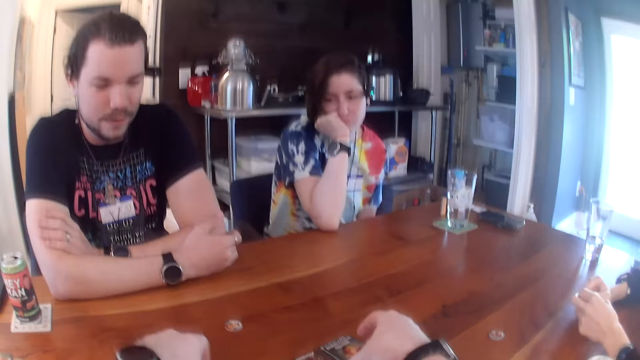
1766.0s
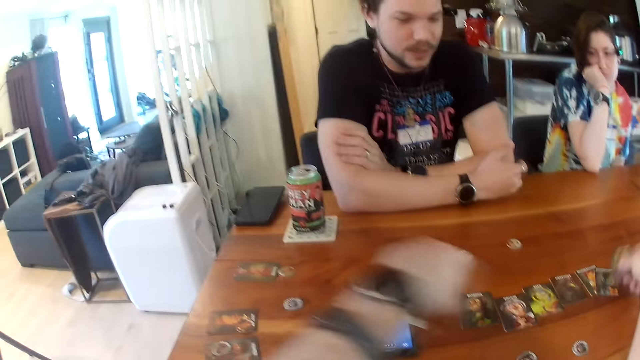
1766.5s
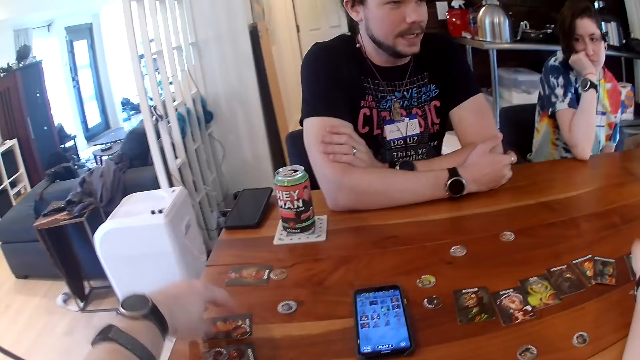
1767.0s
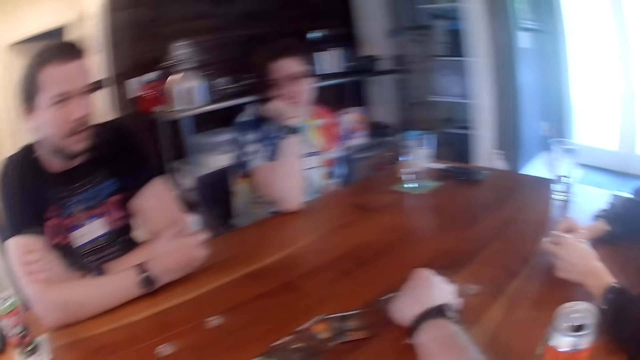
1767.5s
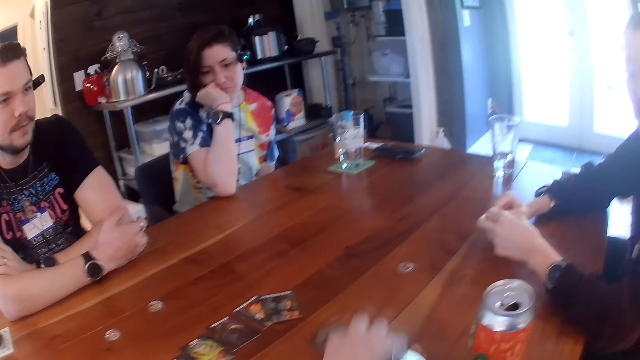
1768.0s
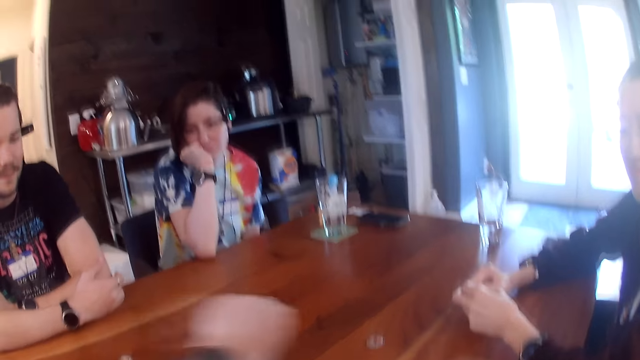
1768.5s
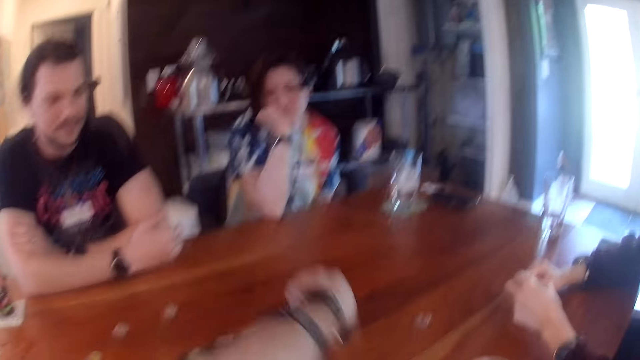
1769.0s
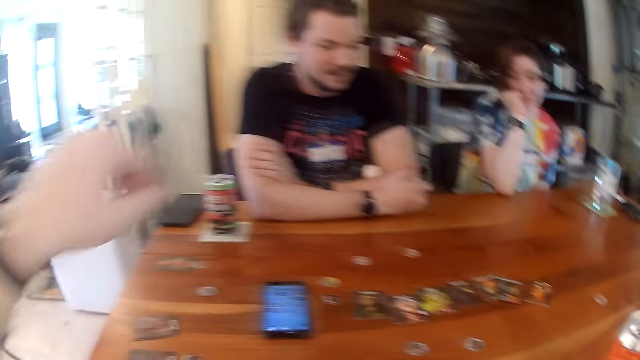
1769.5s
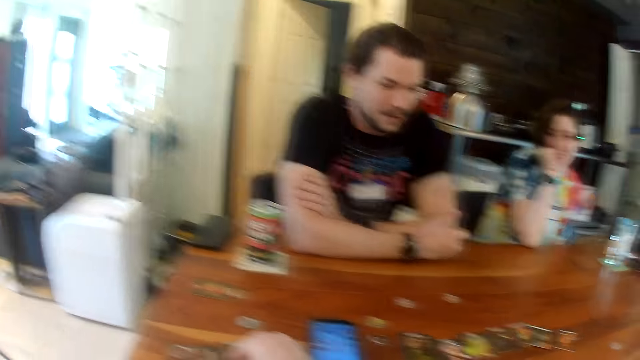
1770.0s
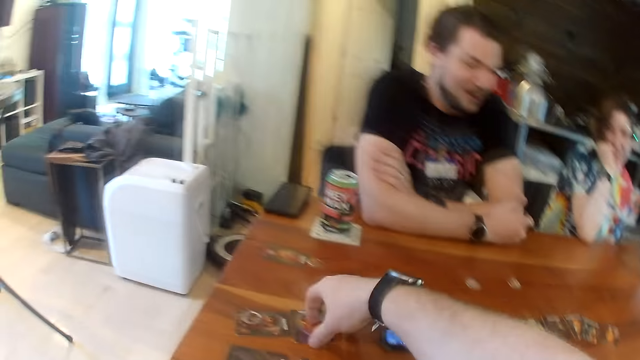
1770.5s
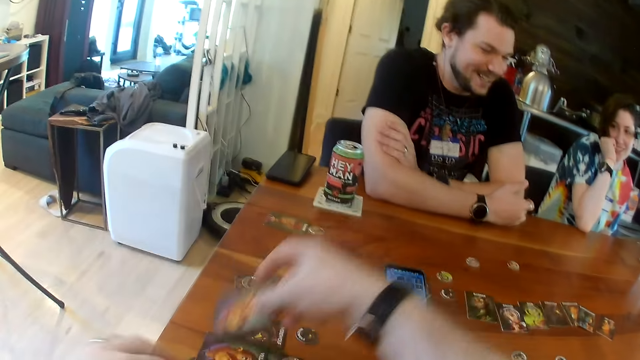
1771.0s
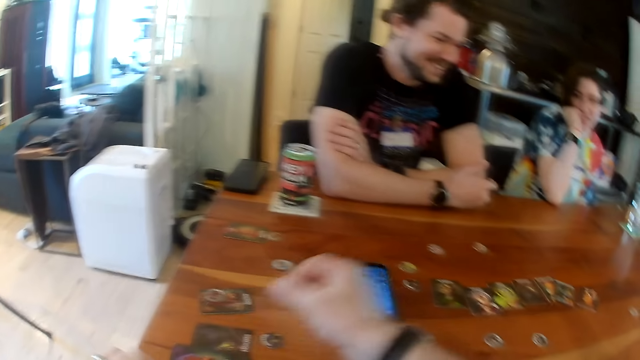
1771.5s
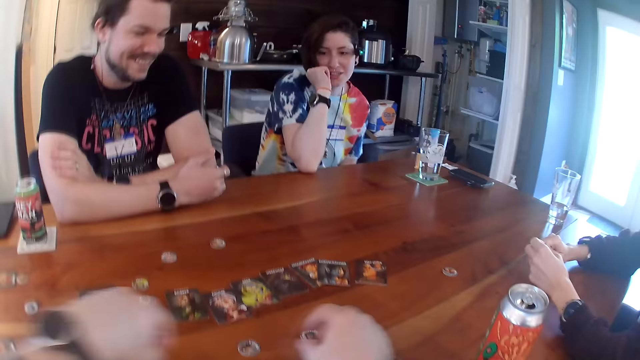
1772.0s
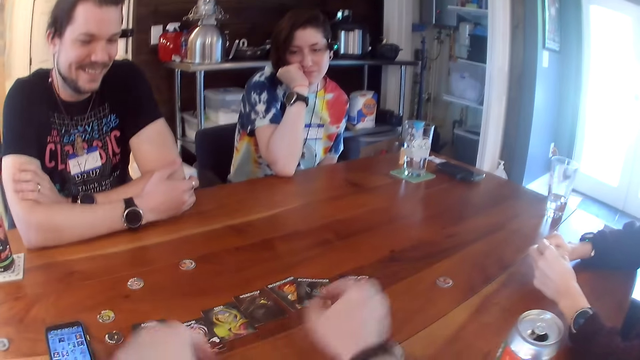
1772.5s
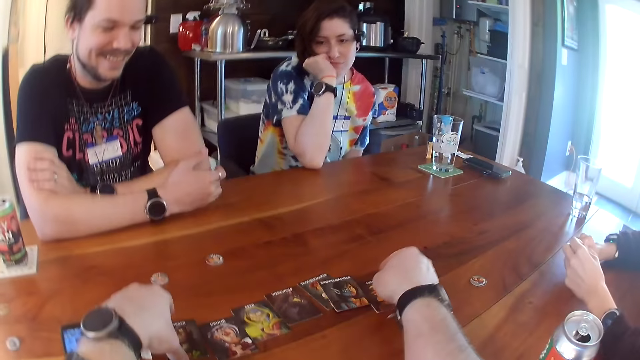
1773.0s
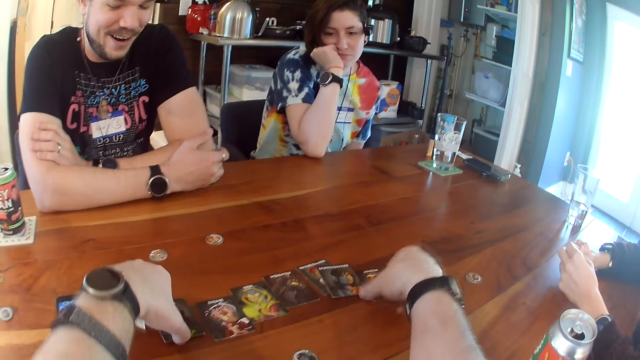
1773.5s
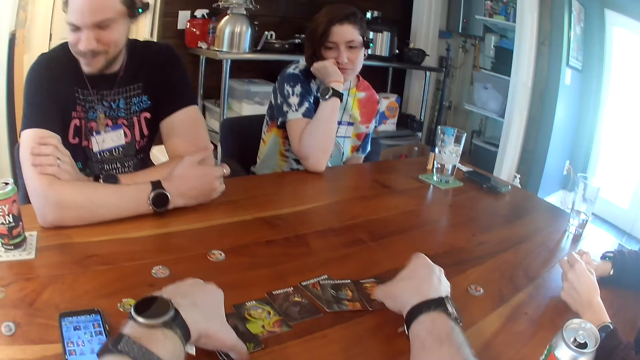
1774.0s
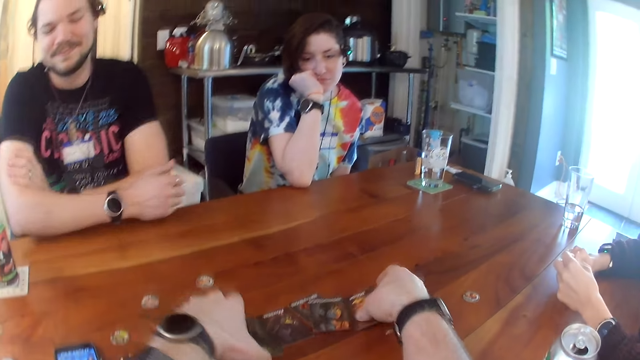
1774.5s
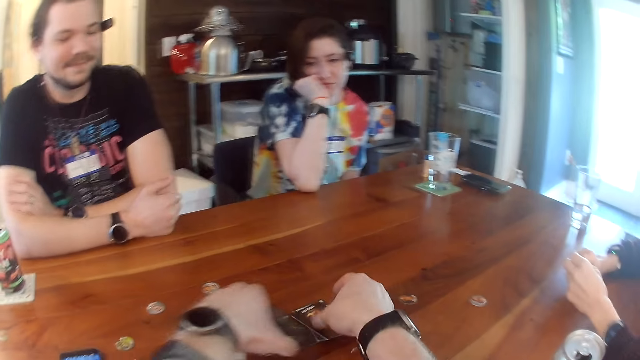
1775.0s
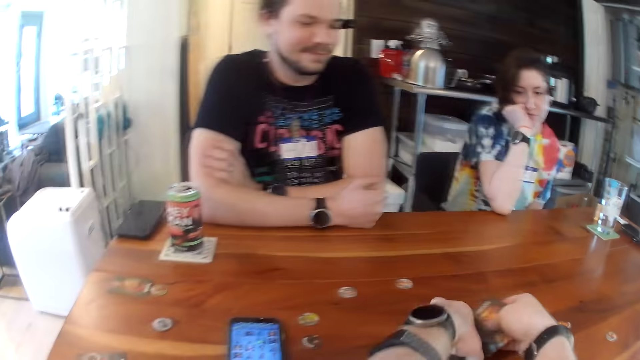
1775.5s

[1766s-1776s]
The camera wearer drops the card in his right hand on the table. He moves a card on the table with his left hand. He moves a card on the table with his right hand. He packs the cards on the table with both hands.

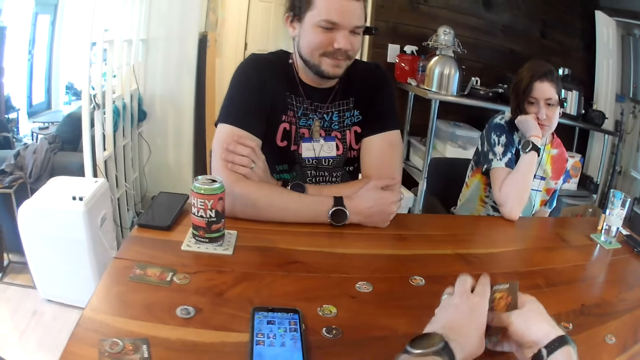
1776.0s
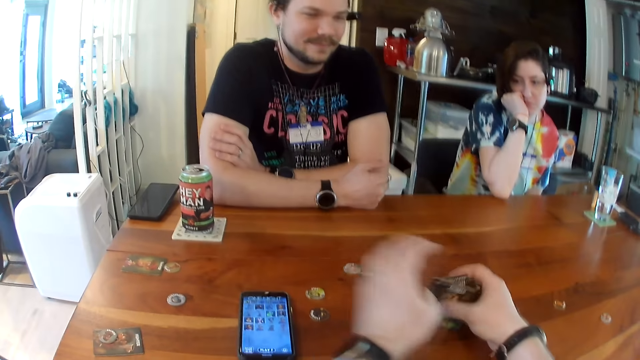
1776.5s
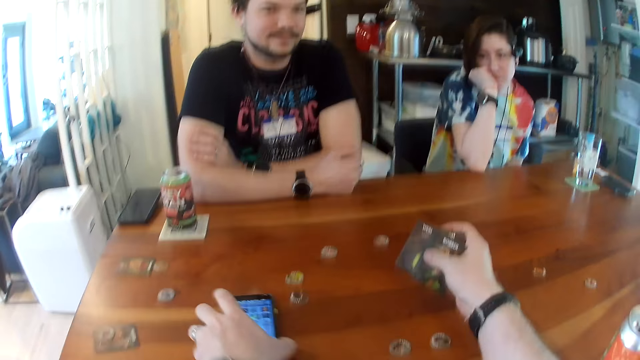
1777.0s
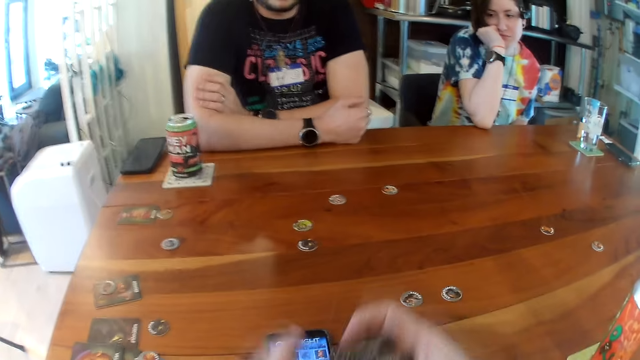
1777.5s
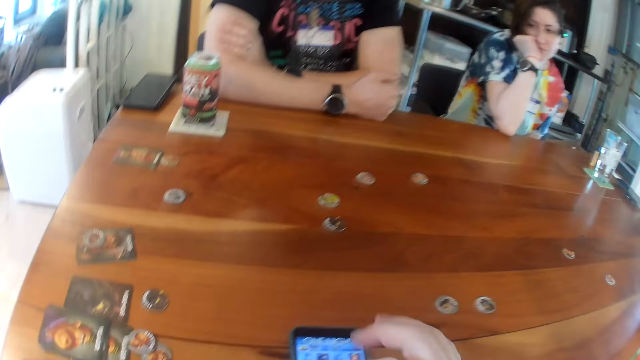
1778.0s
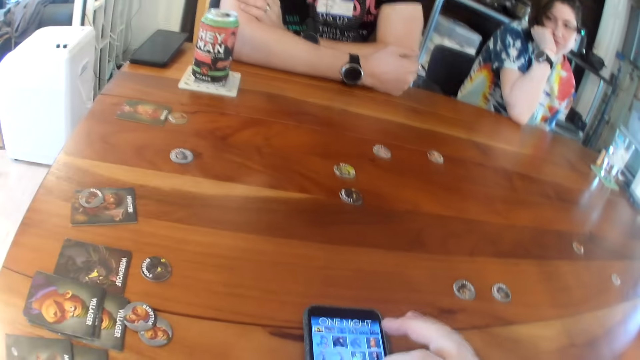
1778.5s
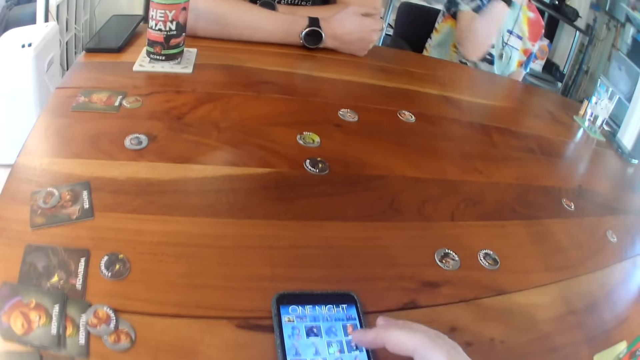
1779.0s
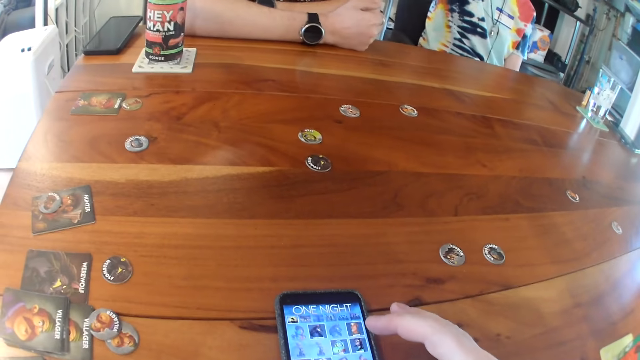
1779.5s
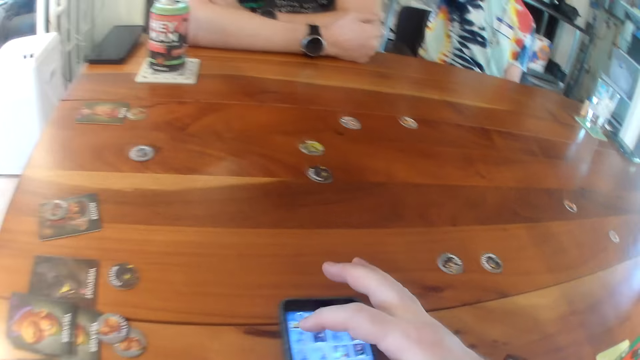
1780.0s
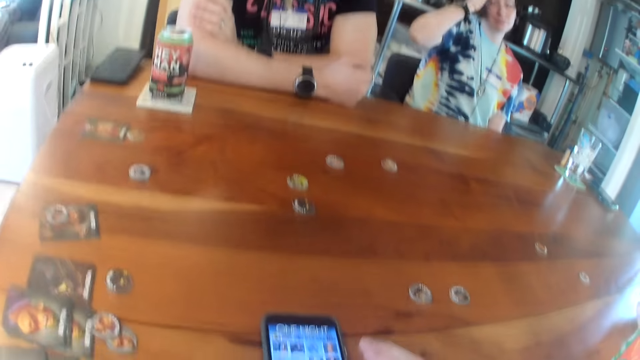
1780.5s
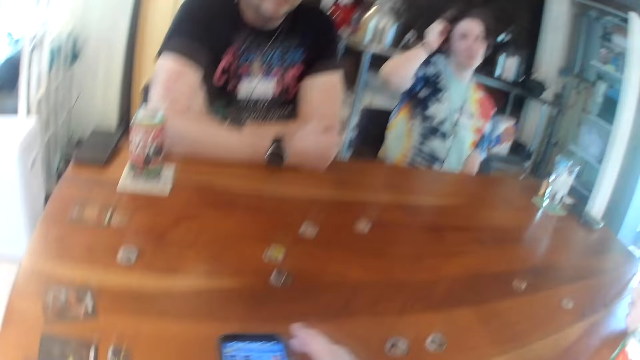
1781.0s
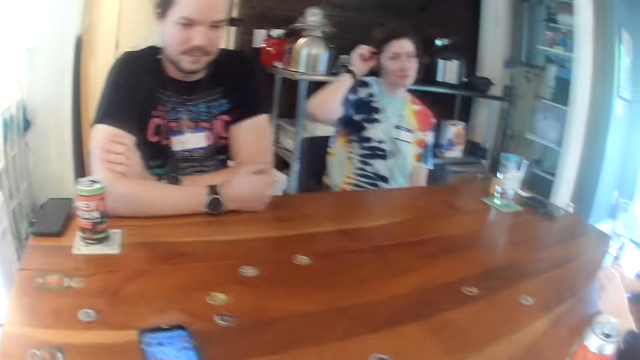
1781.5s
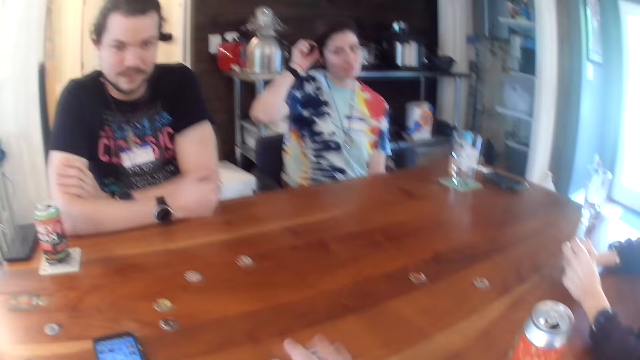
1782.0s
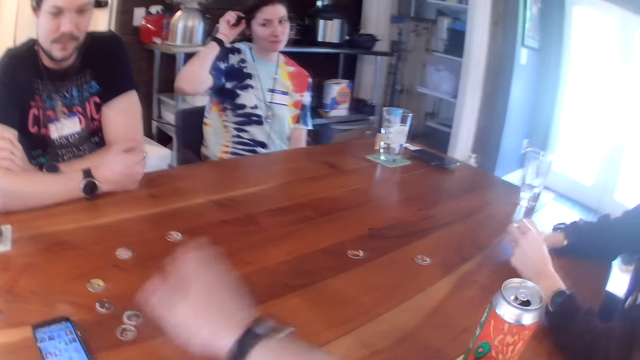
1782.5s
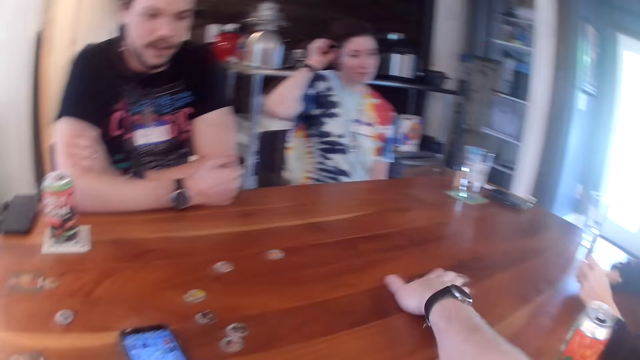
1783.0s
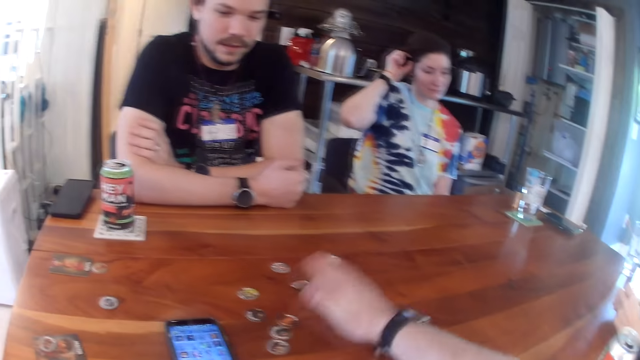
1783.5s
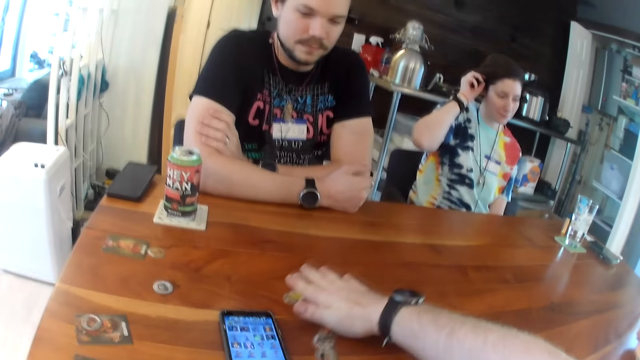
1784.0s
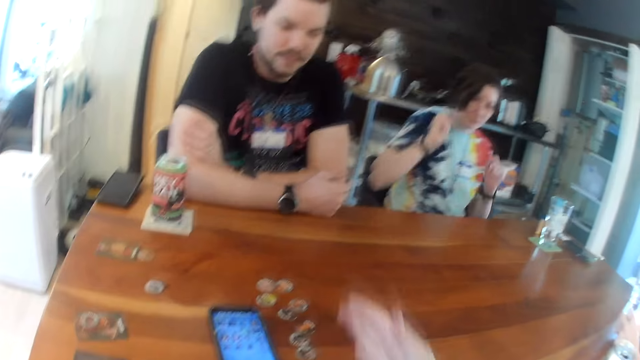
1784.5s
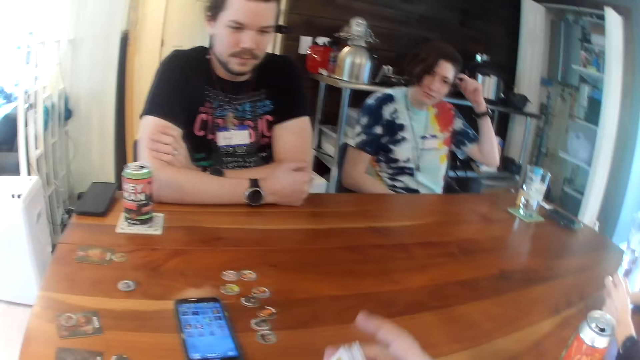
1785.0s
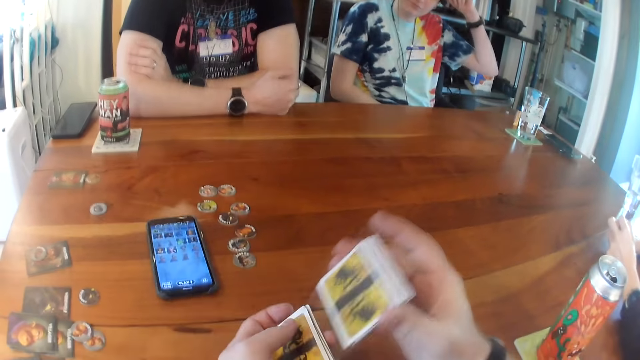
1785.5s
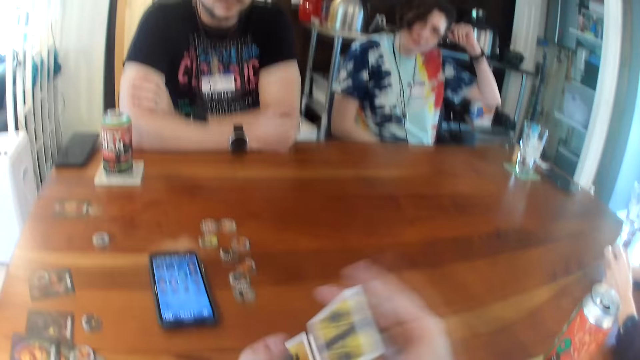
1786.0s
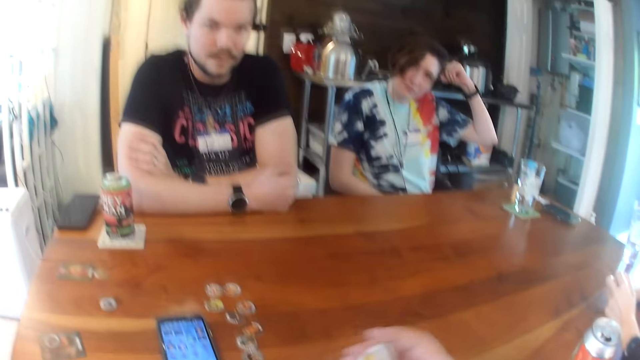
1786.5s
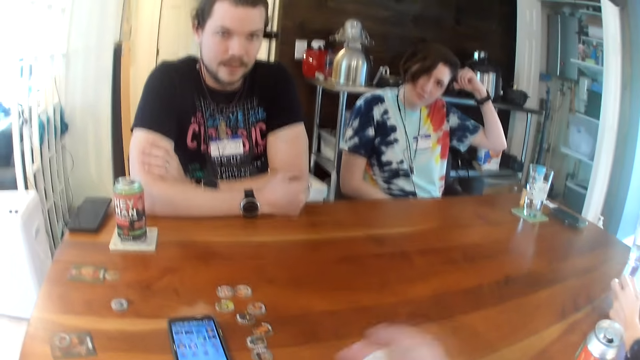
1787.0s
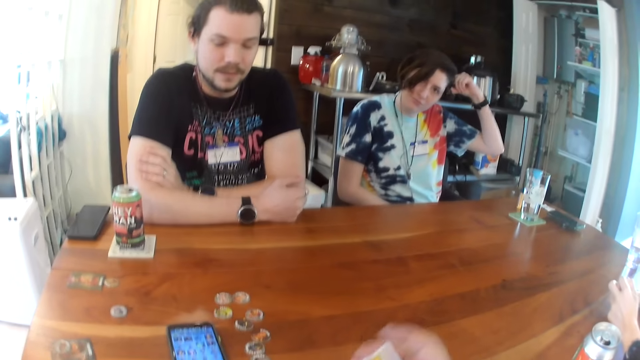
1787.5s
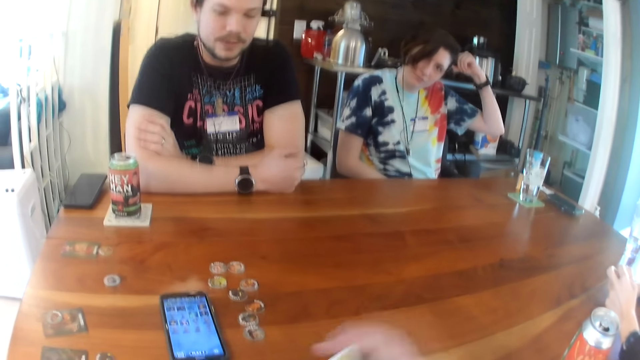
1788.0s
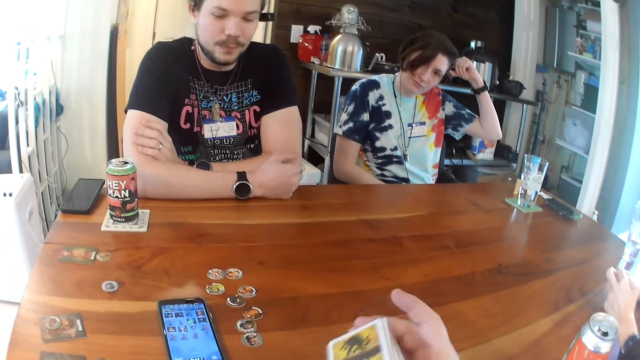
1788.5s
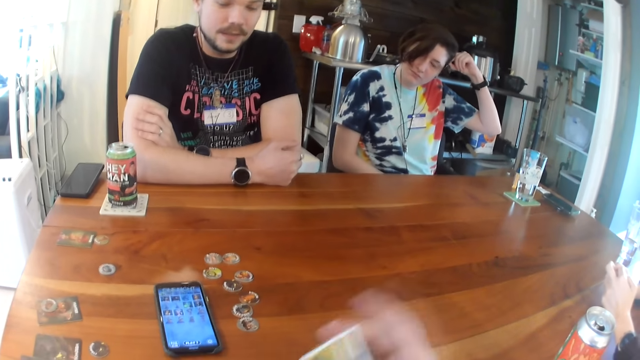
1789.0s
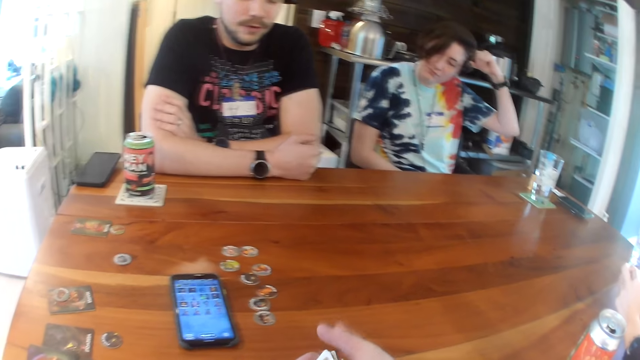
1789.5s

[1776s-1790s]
The camera wearer moves the phone on the table with his left hand. He operates the phone on the table with his right hand. He moves the phone on the table with his right hand. He moves some chips on the table with his right hand. He does it again. He collects the chips on the table. He shuffles the card in his hands.
